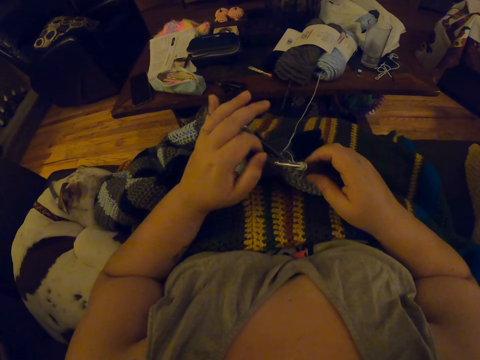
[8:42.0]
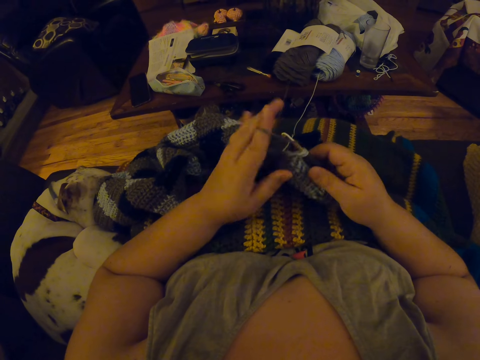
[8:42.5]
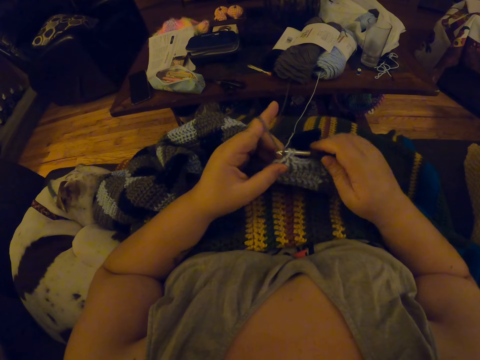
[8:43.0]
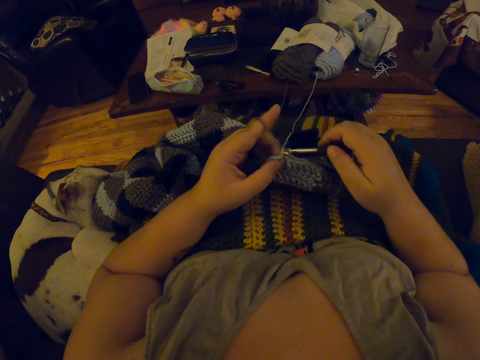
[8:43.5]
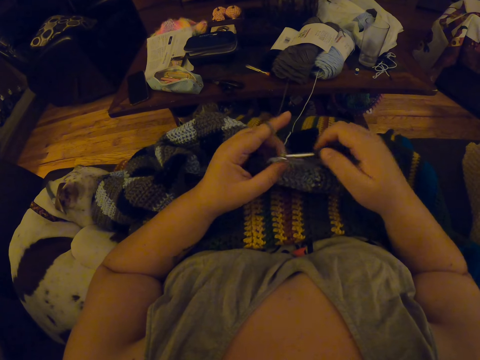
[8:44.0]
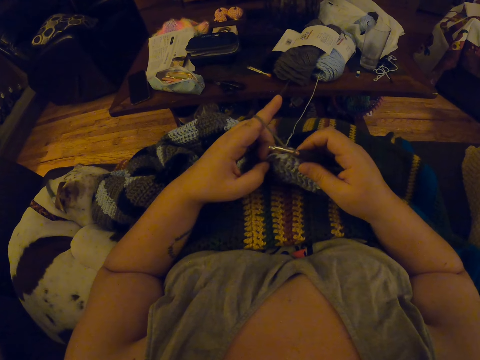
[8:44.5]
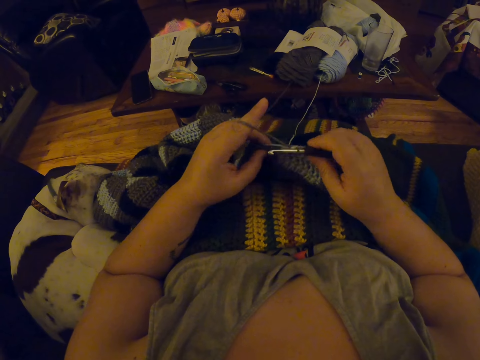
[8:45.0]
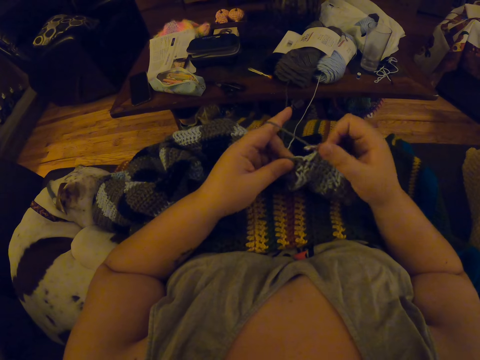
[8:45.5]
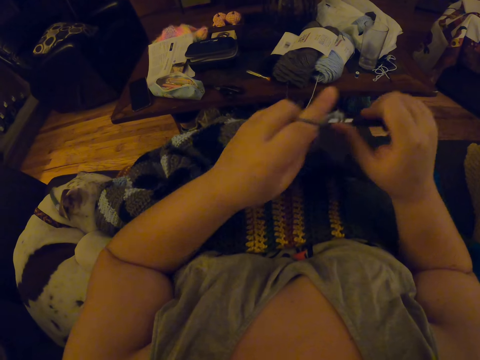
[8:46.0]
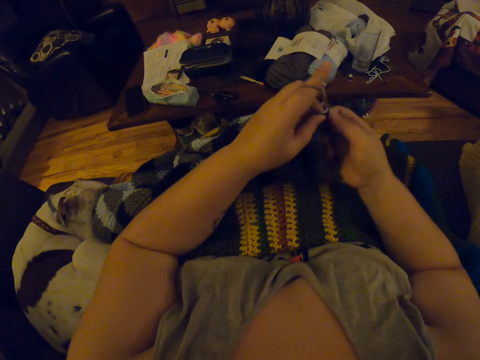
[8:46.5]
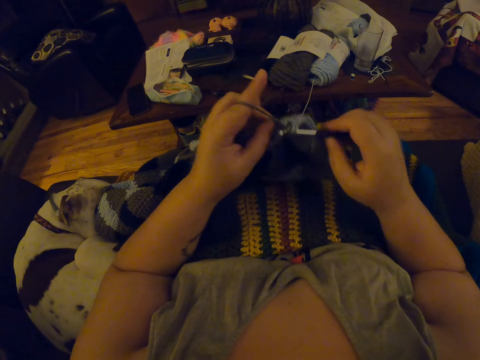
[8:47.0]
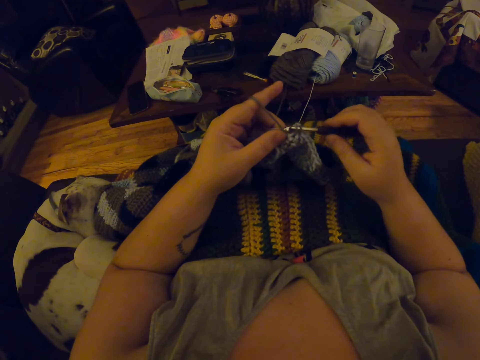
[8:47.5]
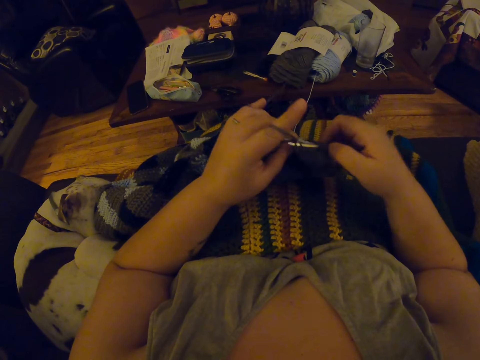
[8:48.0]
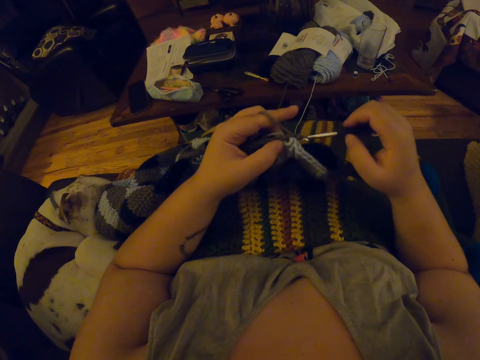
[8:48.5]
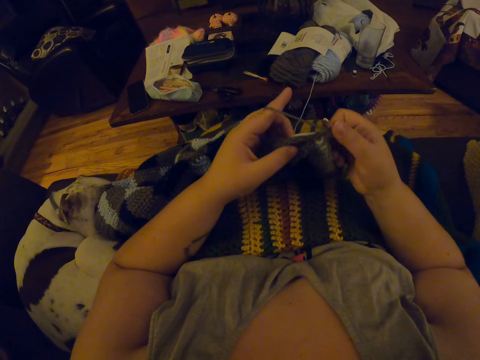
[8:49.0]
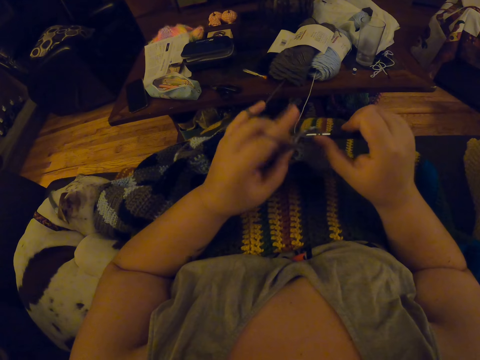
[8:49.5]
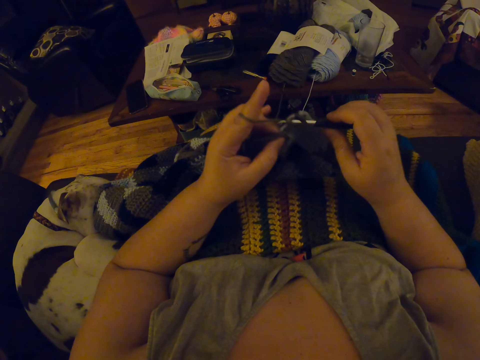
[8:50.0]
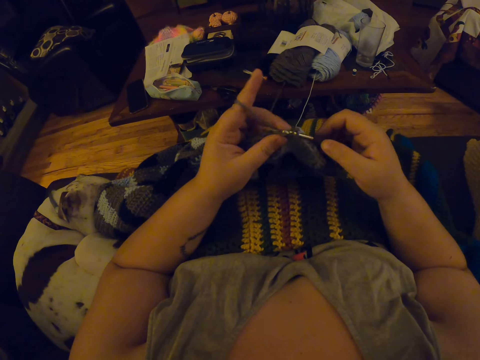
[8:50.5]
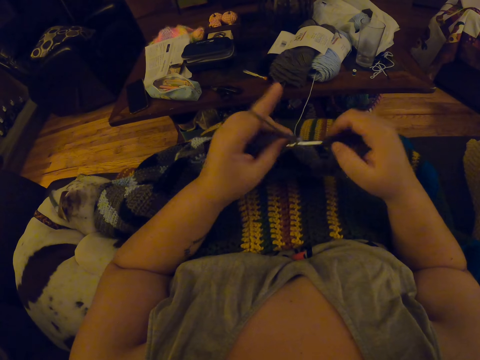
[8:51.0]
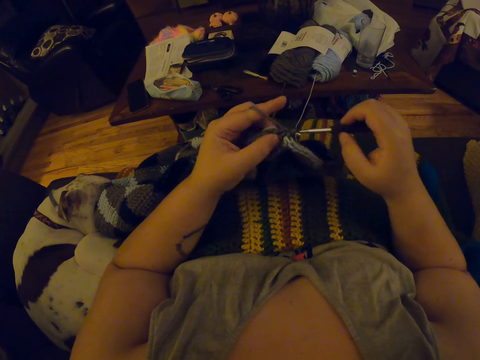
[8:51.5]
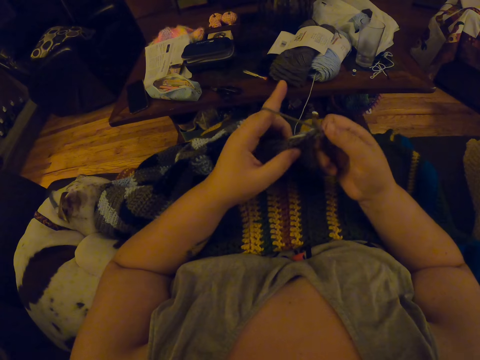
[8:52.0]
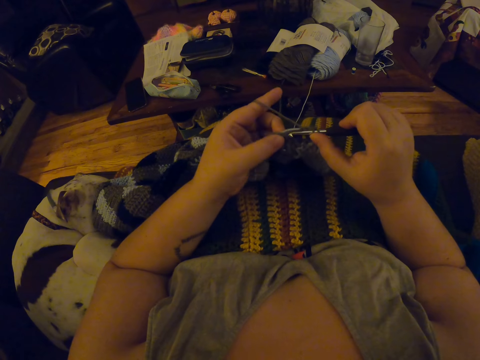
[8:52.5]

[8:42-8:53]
The camera wearer continues to crochet. They interlock the thread using a crochet hook.

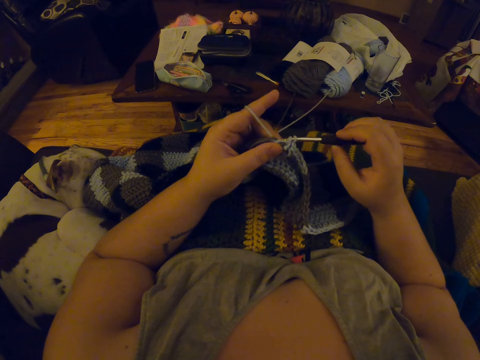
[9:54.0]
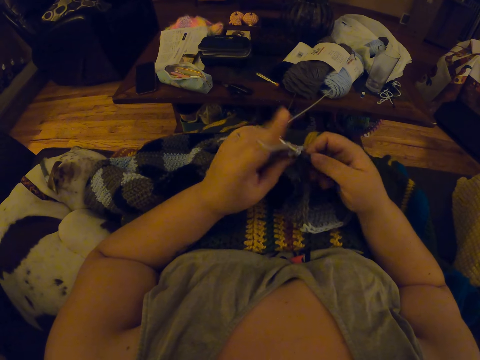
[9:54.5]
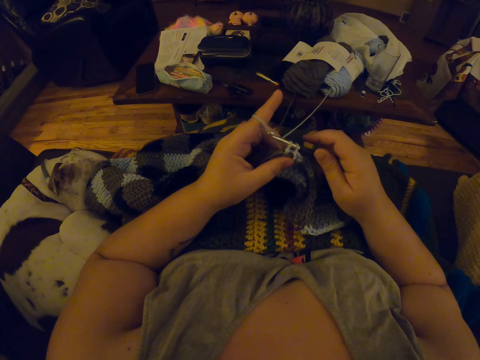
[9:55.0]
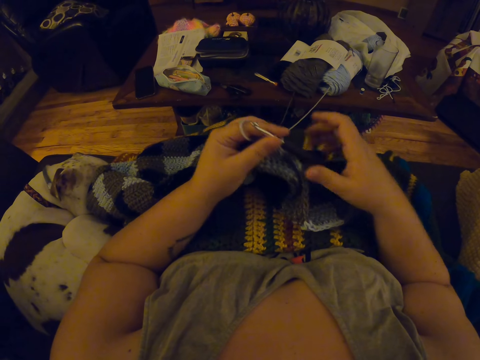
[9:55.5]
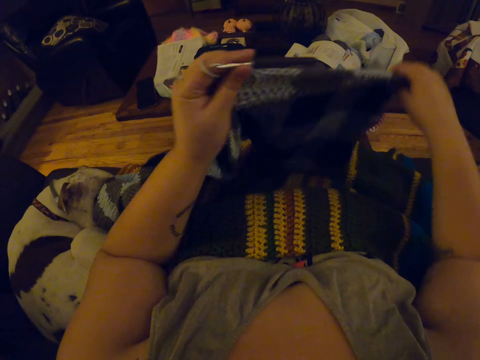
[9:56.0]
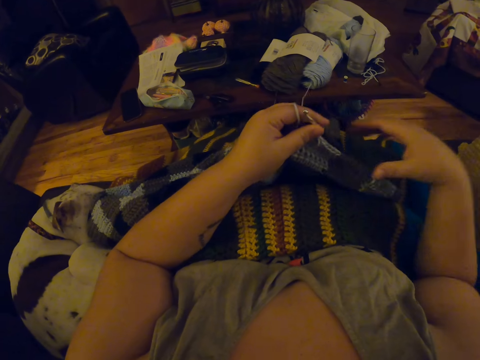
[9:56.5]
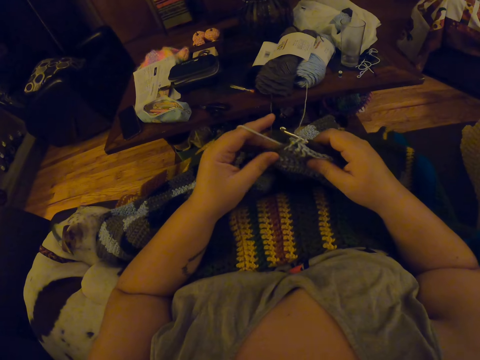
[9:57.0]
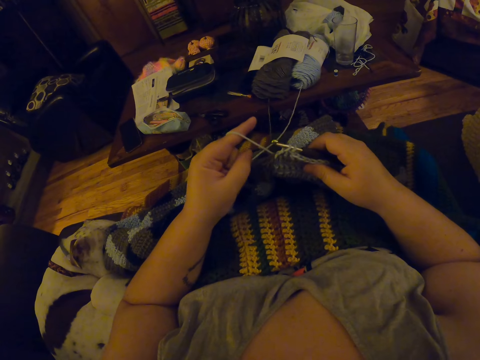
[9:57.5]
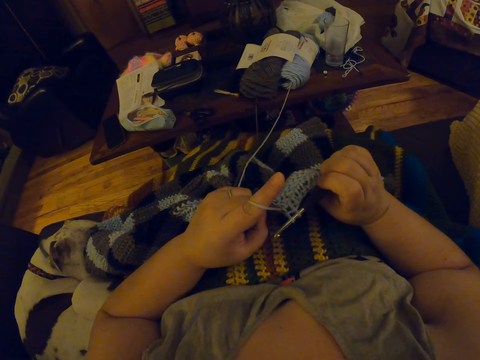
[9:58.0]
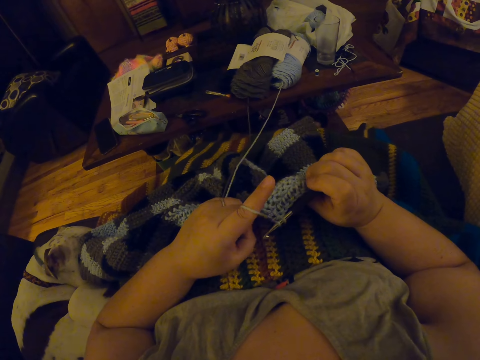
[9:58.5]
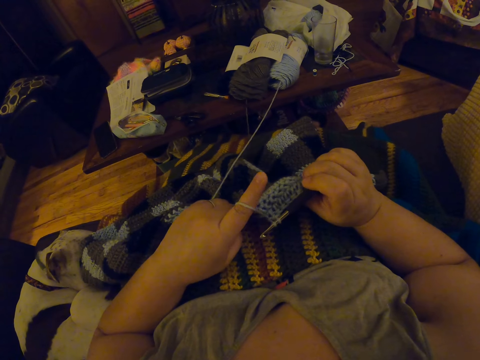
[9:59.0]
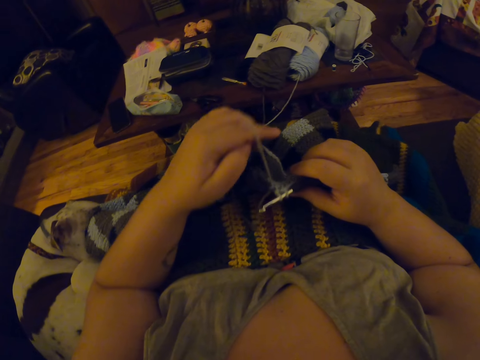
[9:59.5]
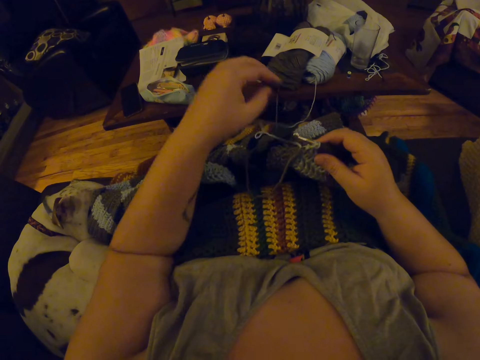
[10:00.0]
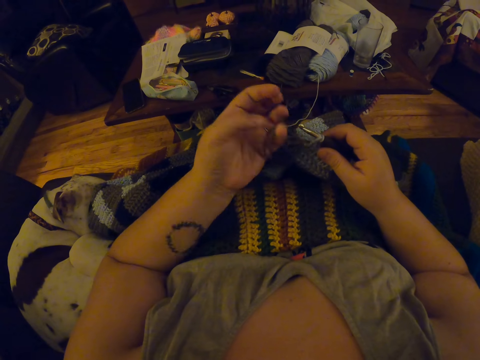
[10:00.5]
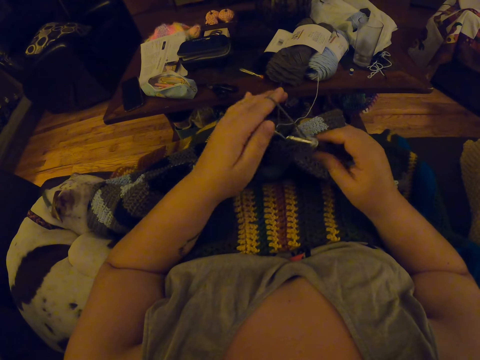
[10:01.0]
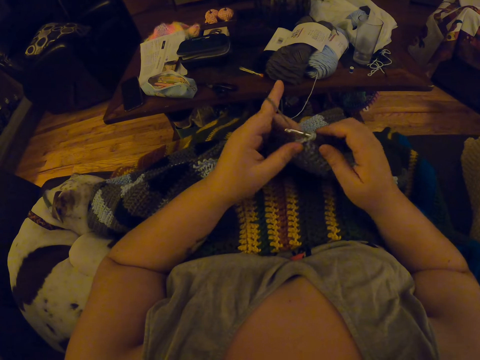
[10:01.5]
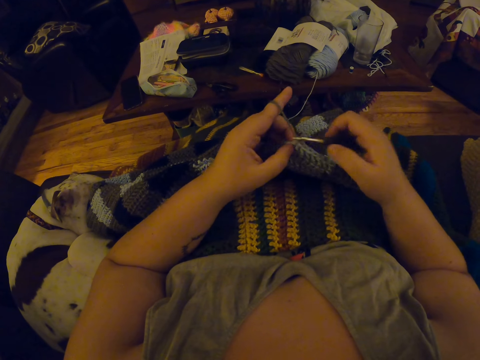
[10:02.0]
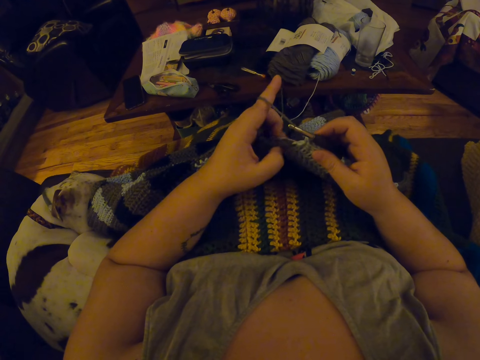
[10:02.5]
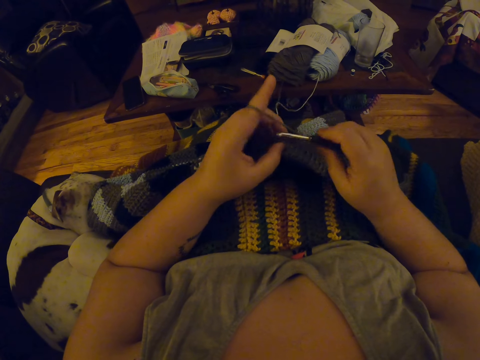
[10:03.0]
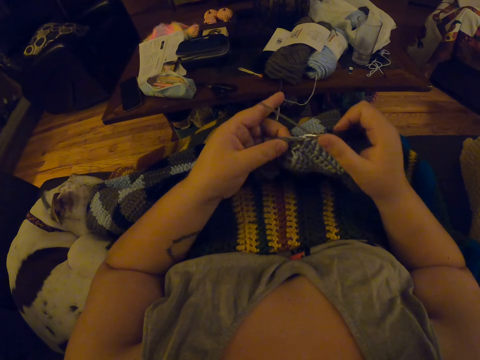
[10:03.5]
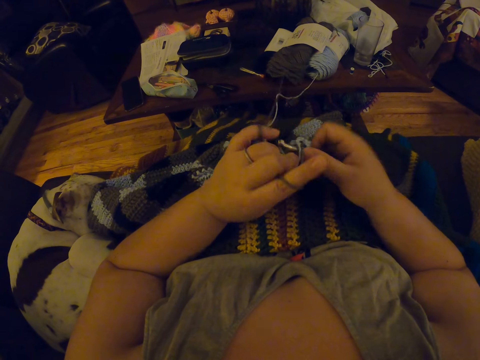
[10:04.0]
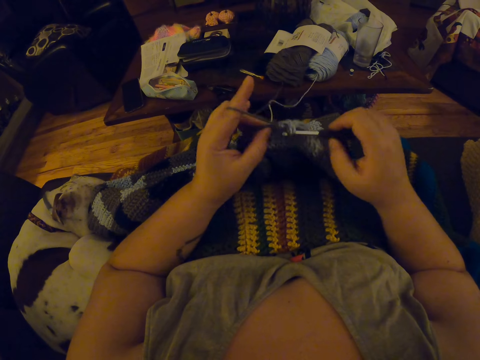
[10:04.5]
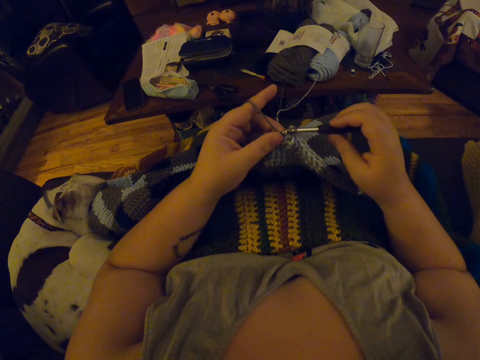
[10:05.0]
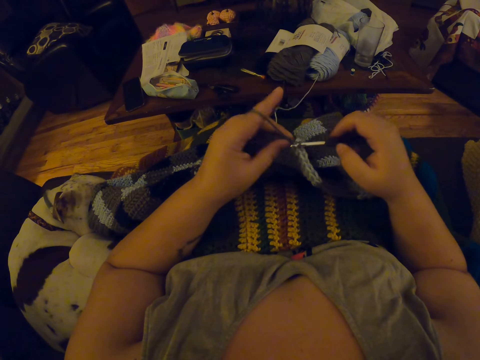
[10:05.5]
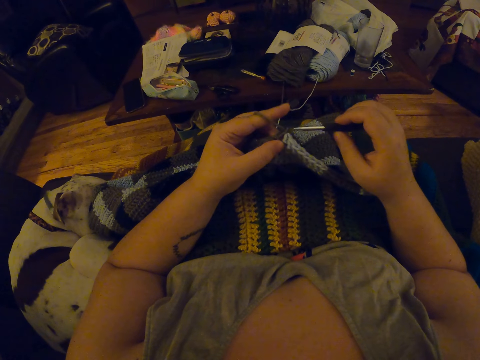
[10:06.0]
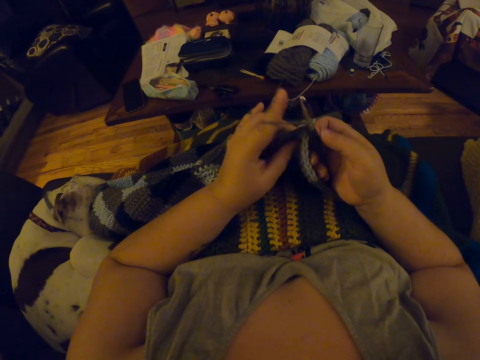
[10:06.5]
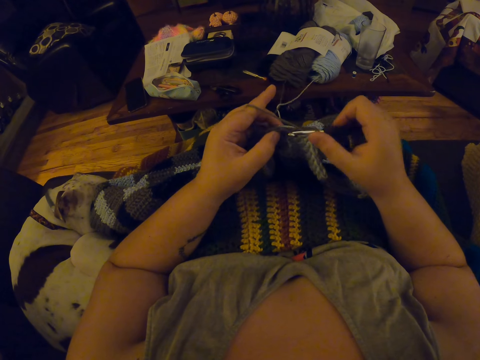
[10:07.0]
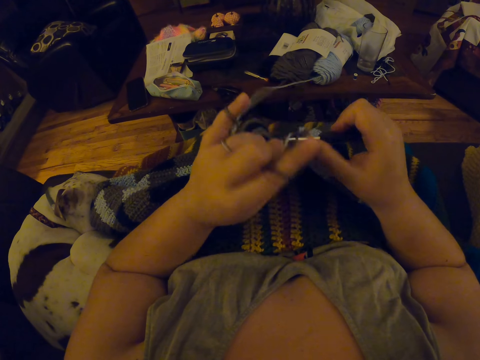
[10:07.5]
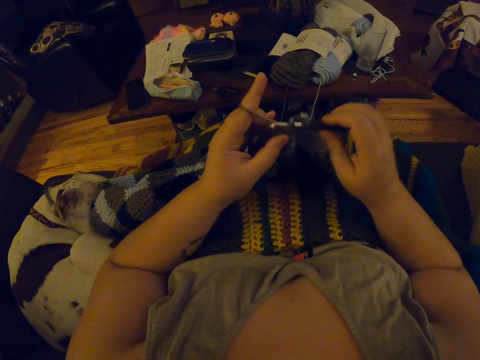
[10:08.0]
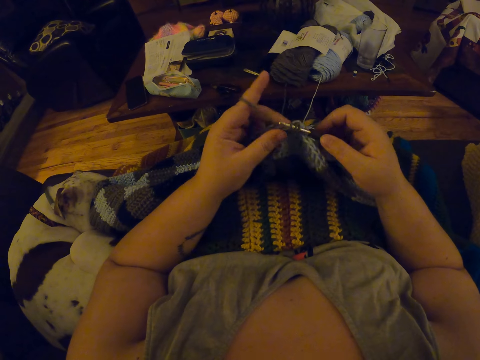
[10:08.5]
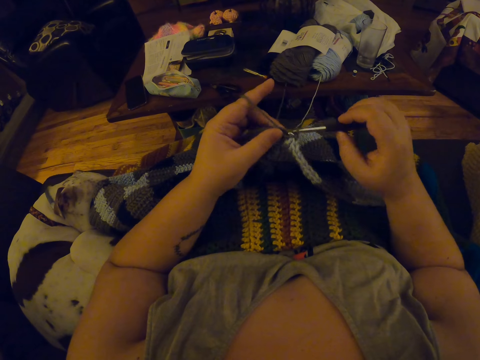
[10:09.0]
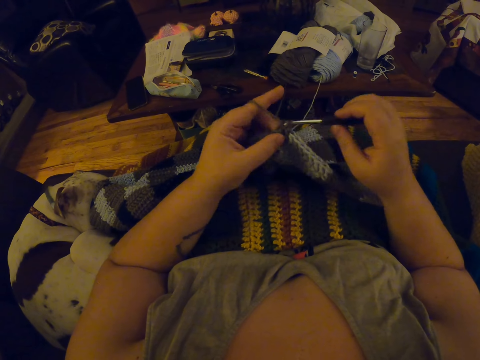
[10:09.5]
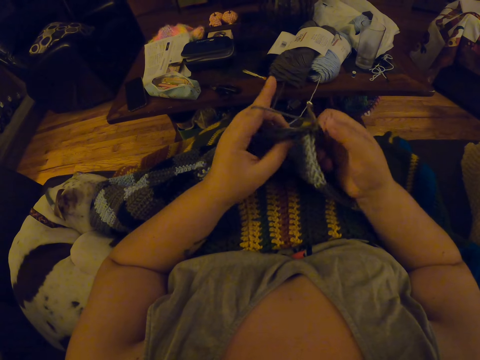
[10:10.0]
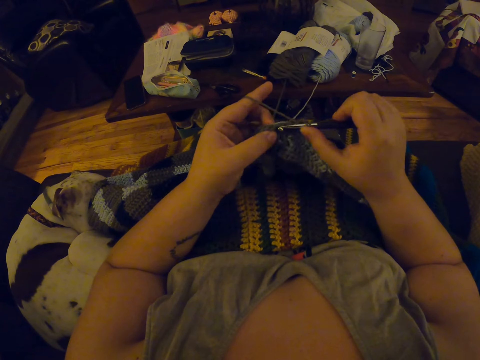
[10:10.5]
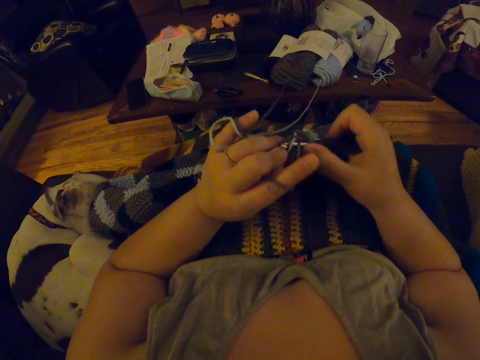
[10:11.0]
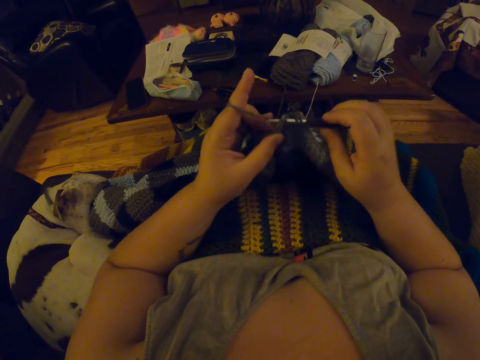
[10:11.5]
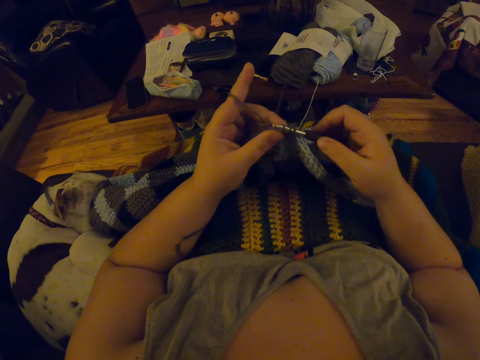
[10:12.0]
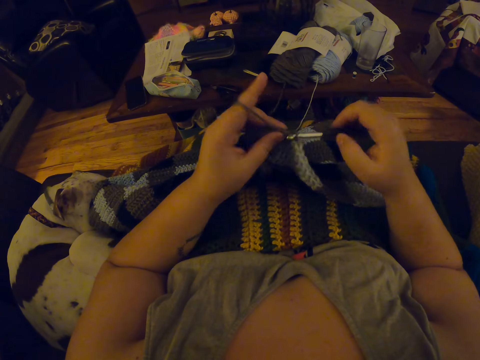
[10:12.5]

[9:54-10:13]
The camera wearer places the crochet on her other hand. She holds the crocheted wool with her hand. She lifts up the crocheted wool with her hand. She lets go of the crocheted wool. She holds the crochet with her hand. She moves her hand backwards. She holds the crocheted wool with her hand. She pulls the crocheted wool with her hand. She lets go of the crocheted wool. She moves her hand forward. She lets go of the wool. She holds the wool with her hand. She places the wool on the back of her fingers. She holds the crocheted wool with her fingers. She crochets the wool with the crochet.
